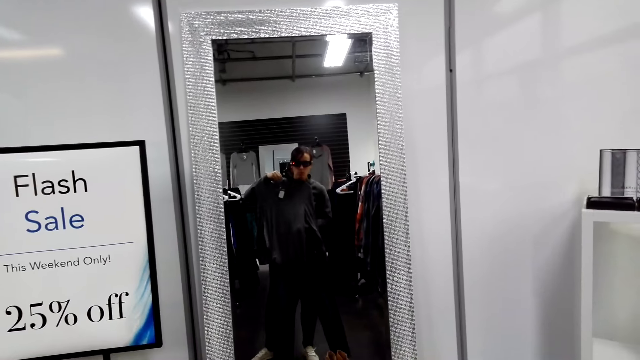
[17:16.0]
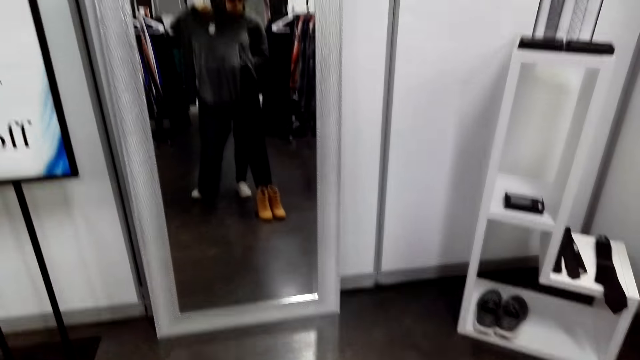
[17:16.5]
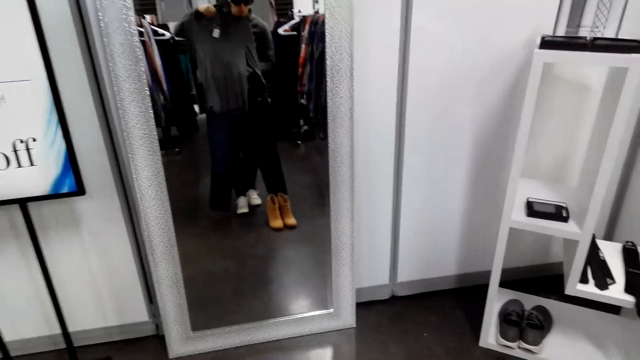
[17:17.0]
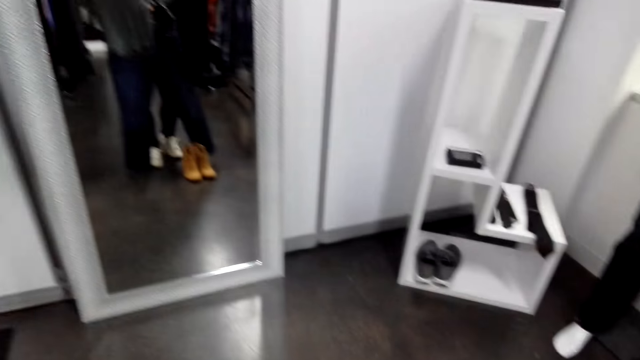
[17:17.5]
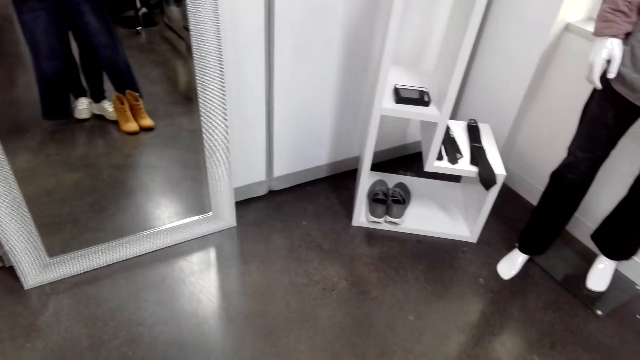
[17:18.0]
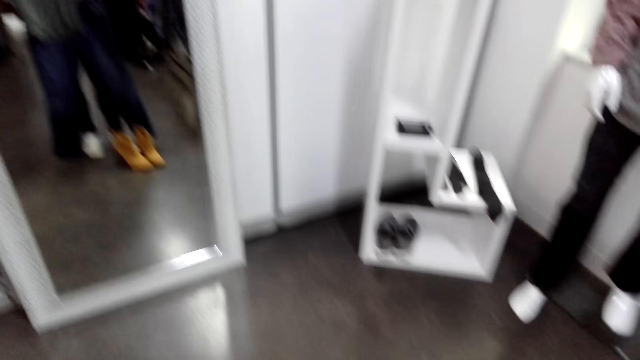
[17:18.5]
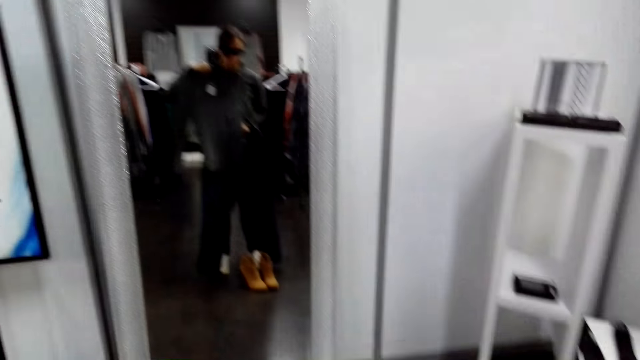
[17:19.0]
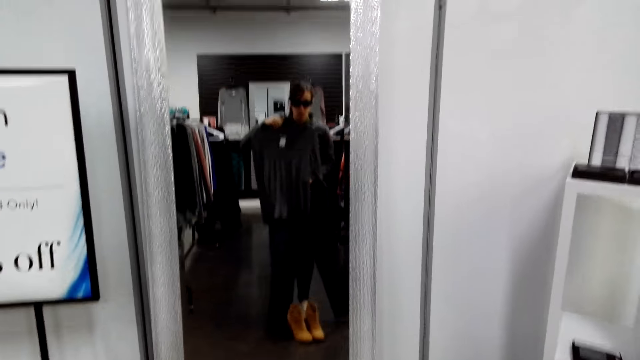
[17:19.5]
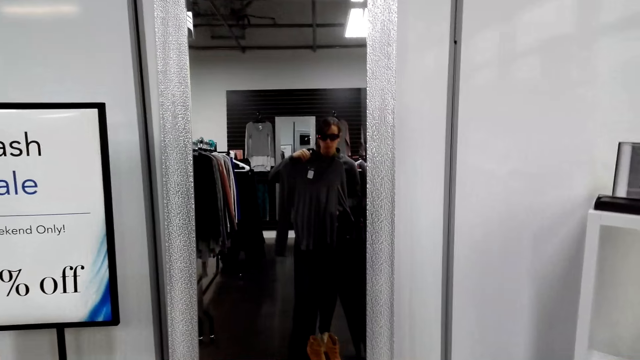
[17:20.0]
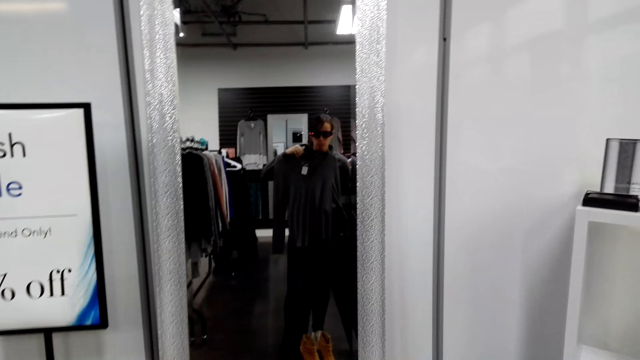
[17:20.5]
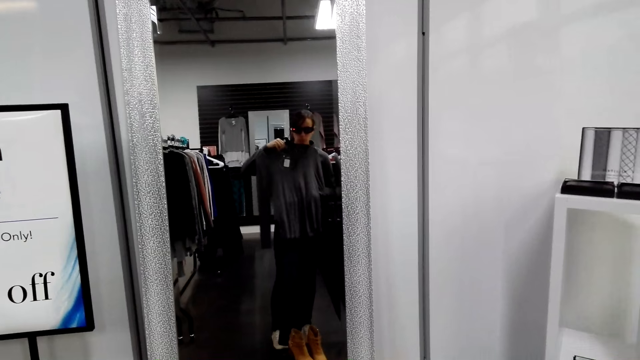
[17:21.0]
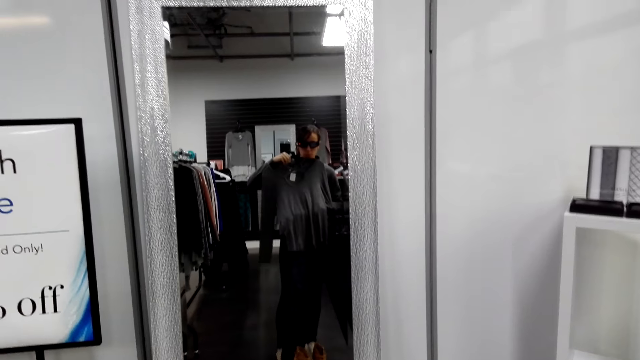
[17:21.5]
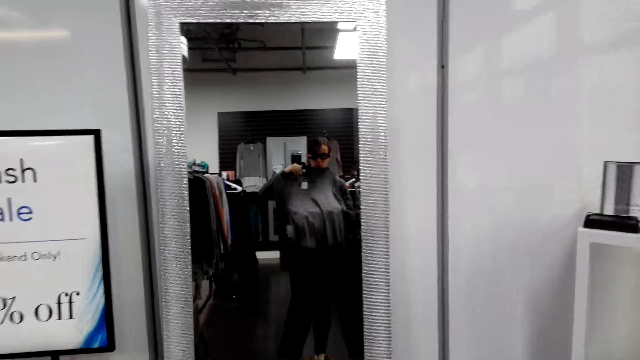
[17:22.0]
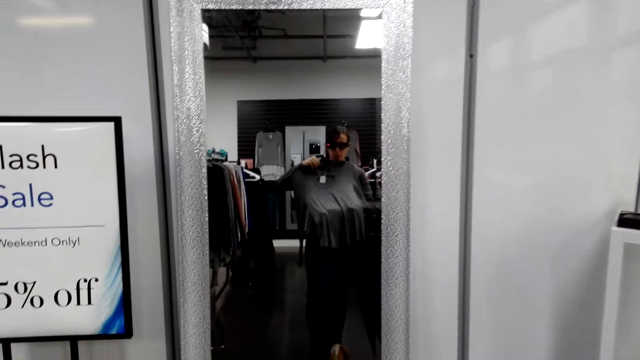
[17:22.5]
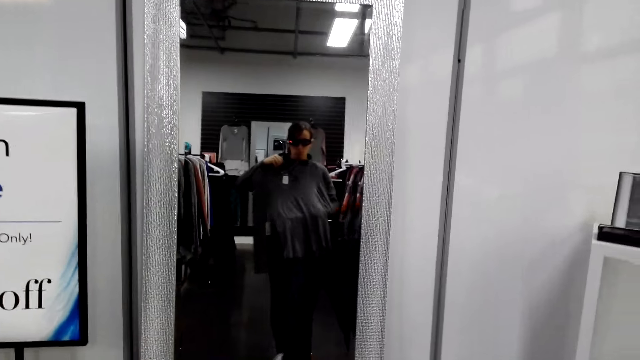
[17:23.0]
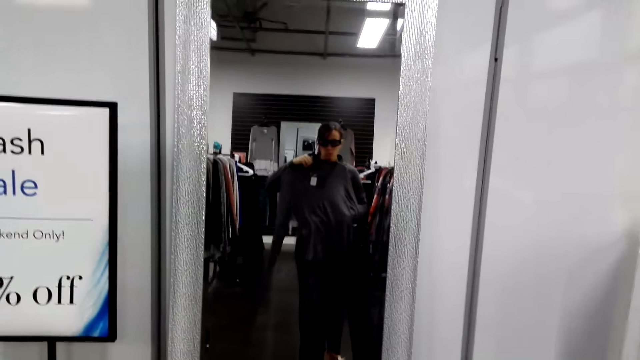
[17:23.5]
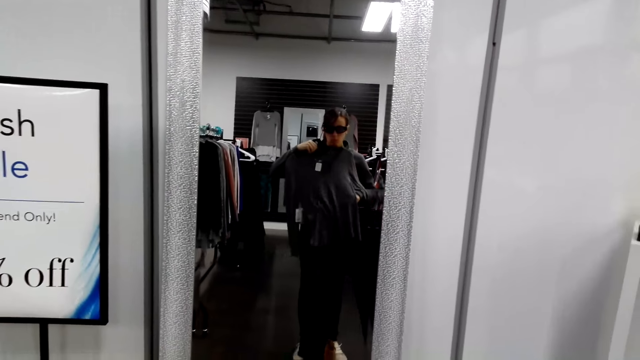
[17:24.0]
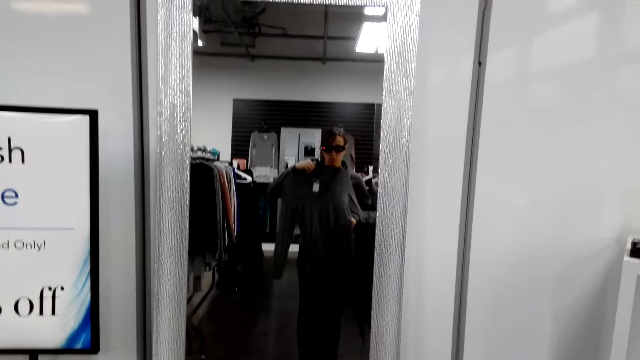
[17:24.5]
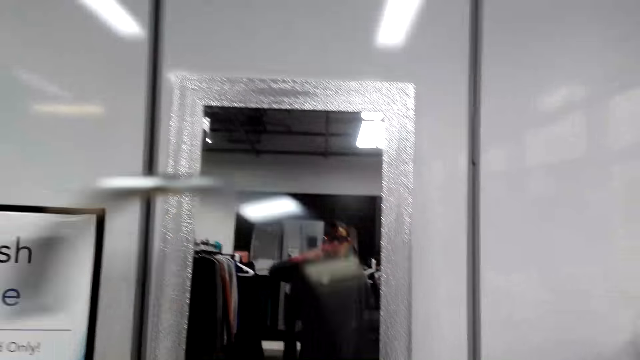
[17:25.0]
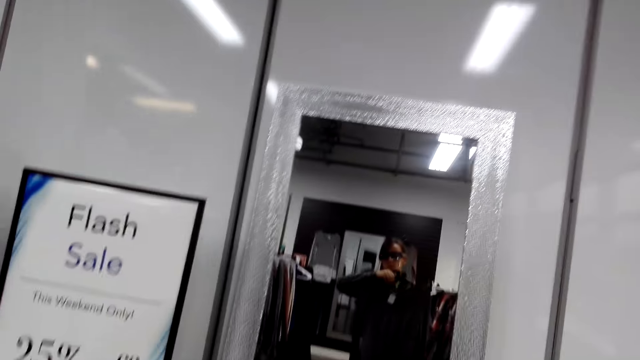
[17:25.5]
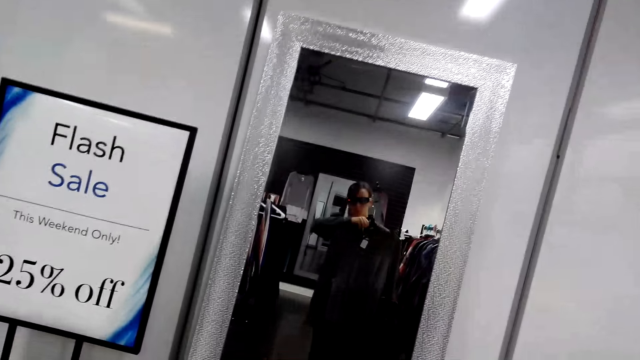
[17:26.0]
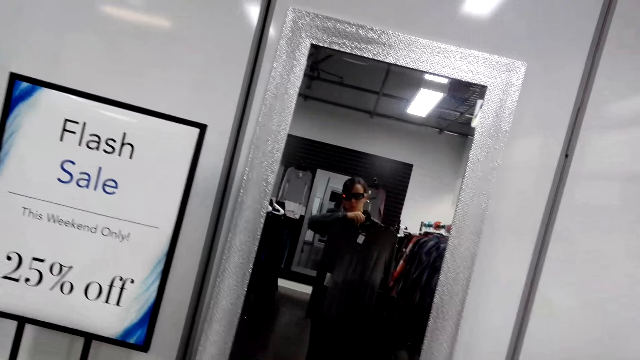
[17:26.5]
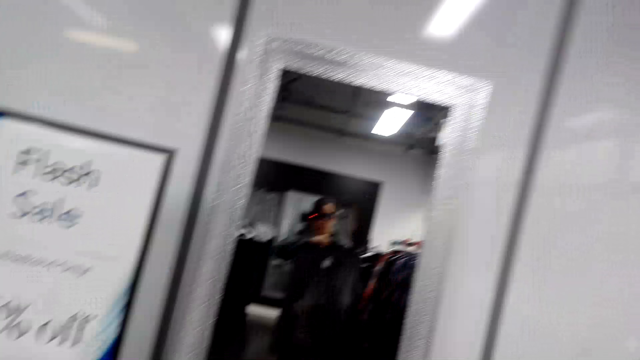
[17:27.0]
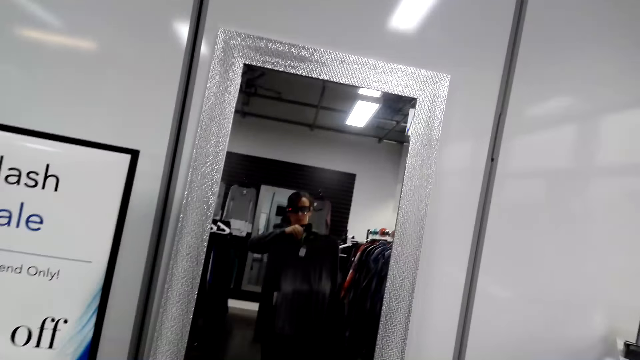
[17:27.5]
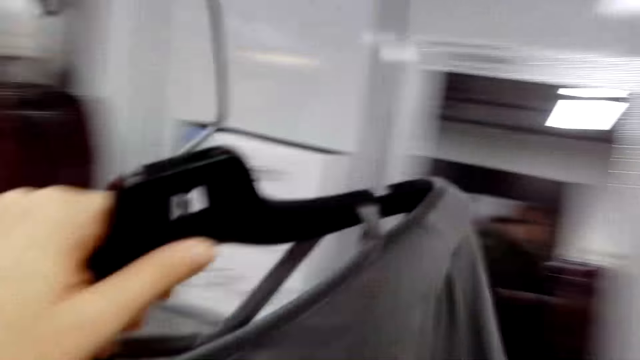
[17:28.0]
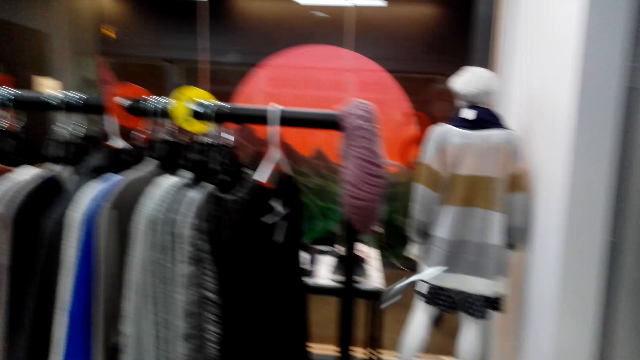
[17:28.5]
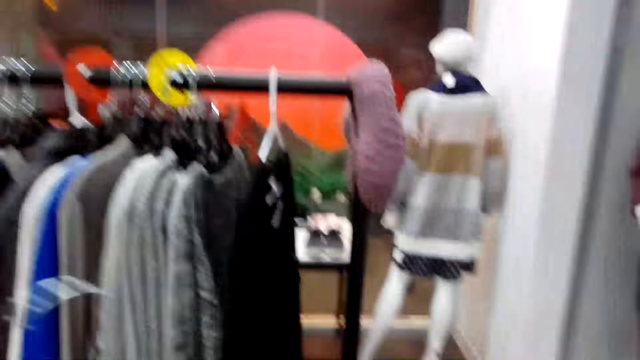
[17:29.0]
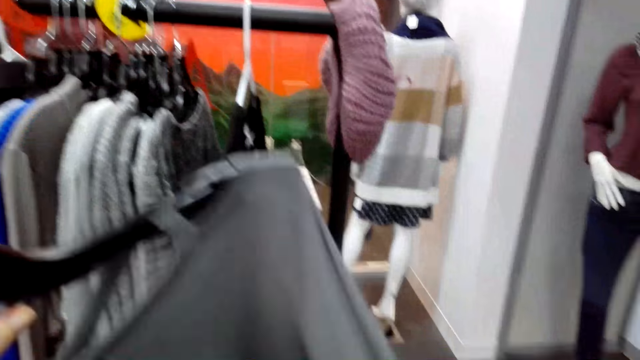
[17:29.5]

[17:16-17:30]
The camera wearer looks at the mirror. They try to measure the sweater on the body near the mirror. They walk towards the sweater top hanger.

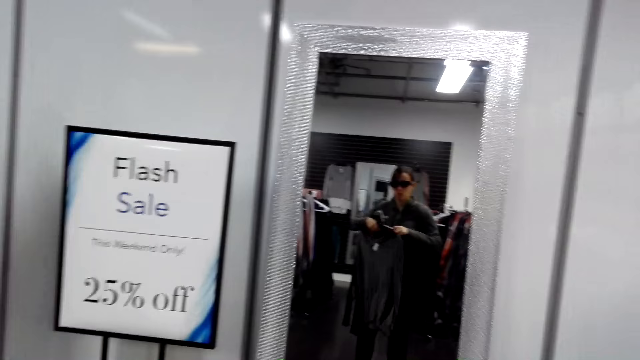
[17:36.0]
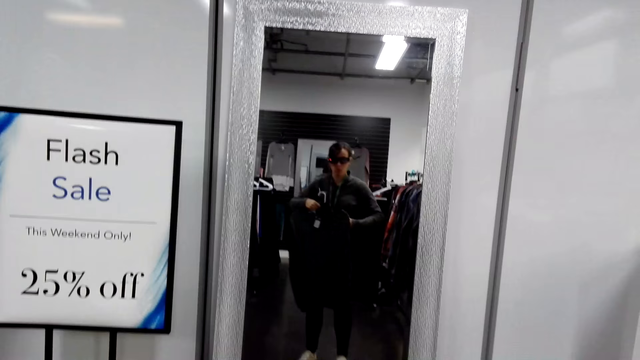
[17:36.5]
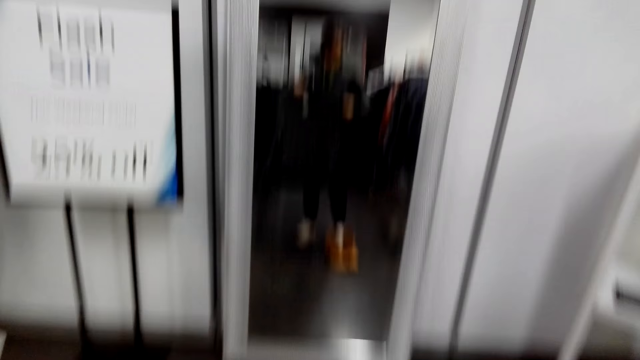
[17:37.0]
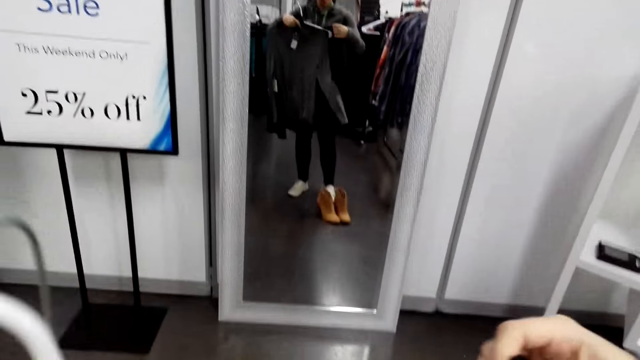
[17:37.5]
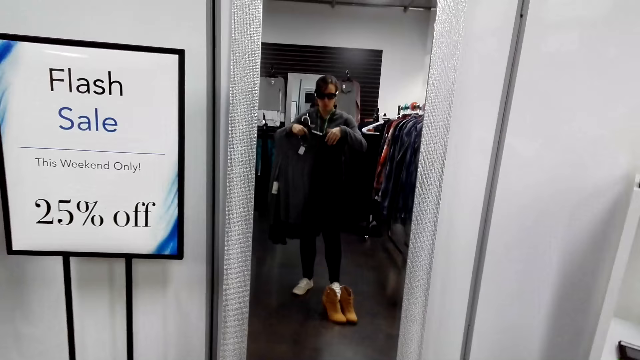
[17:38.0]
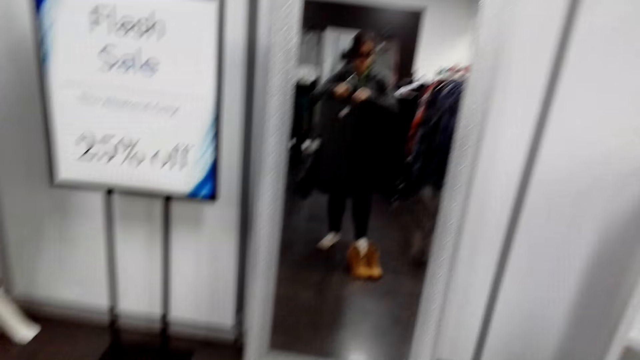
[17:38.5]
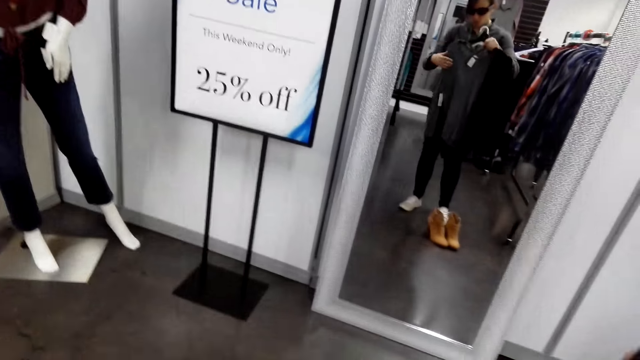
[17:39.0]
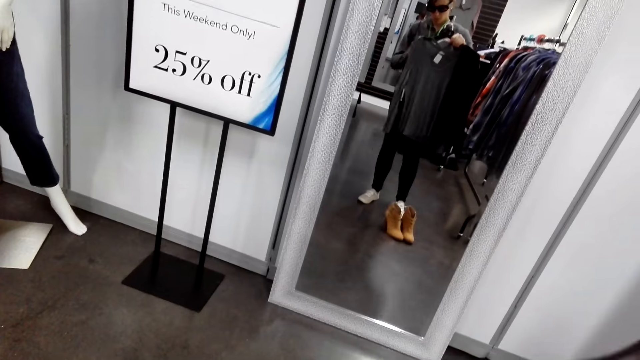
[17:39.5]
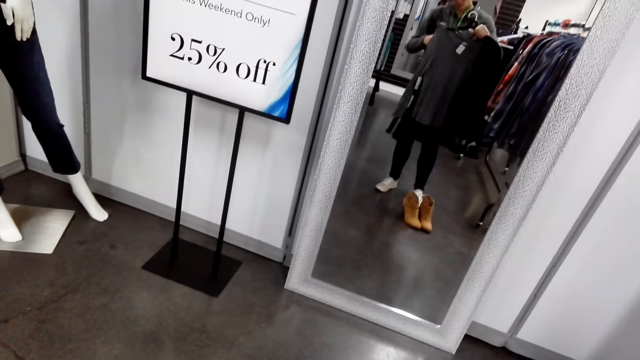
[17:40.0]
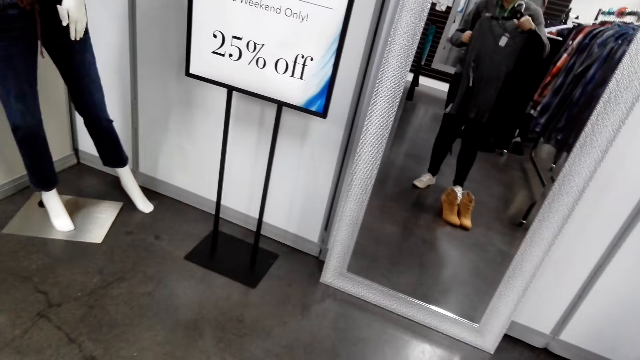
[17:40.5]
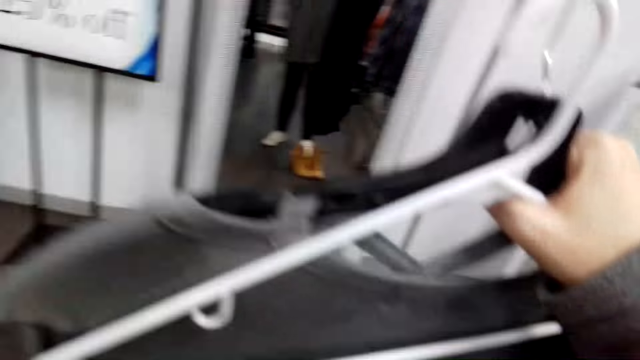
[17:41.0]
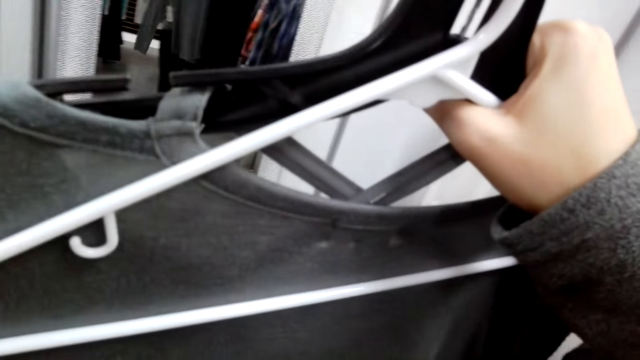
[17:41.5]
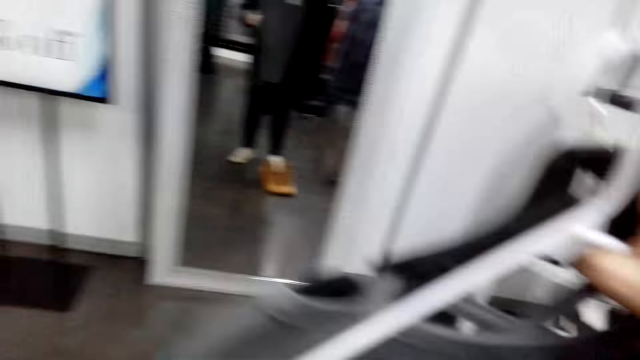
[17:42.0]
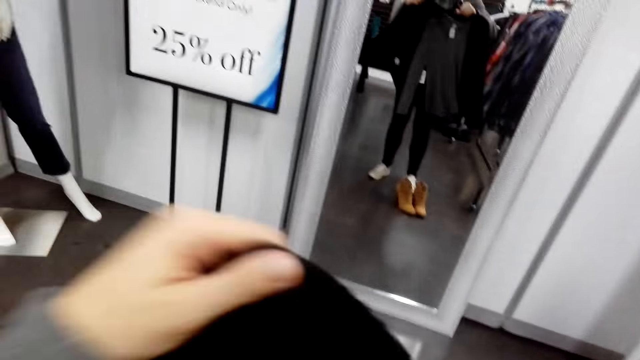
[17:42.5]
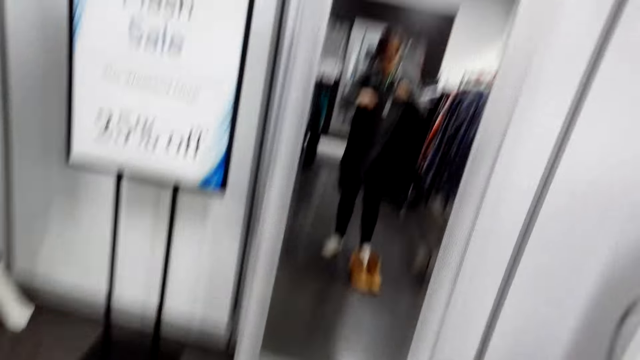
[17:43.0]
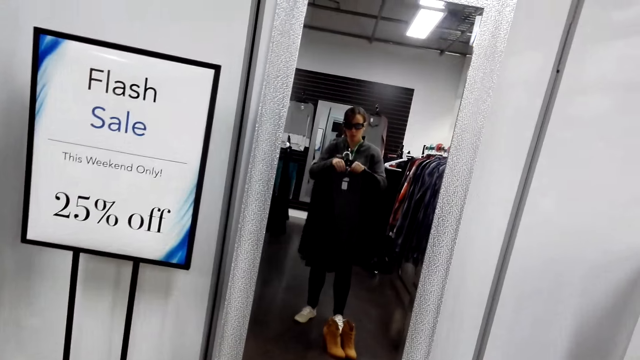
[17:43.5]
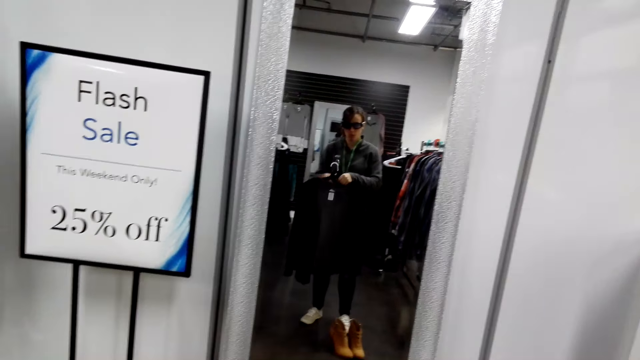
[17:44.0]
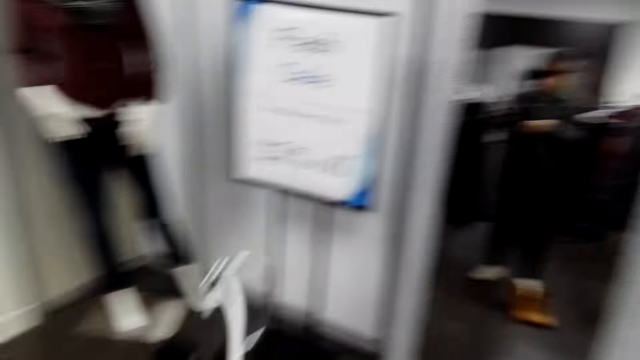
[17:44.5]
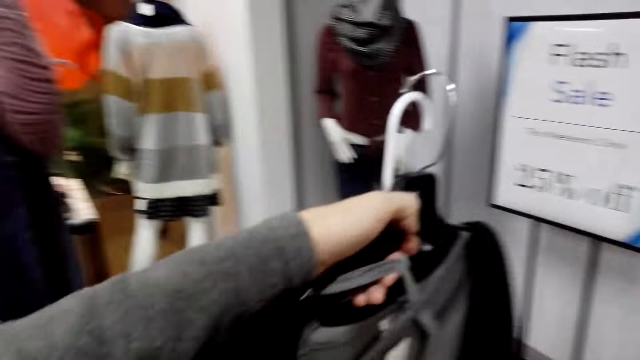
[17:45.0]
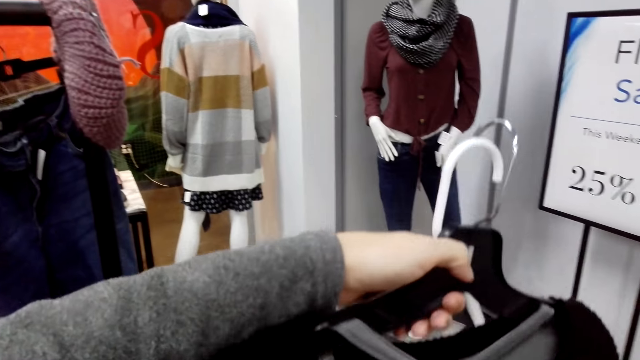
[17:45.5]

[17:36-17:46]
The camera wearer looks at the mirror. They try to measure on the body near the mirror. They look at the clothes.
